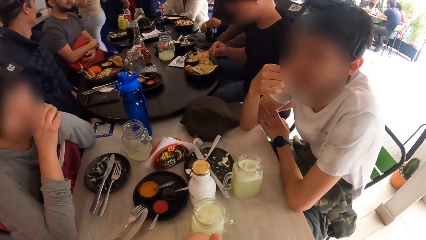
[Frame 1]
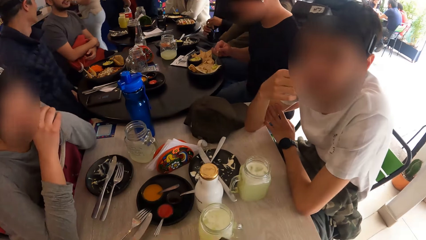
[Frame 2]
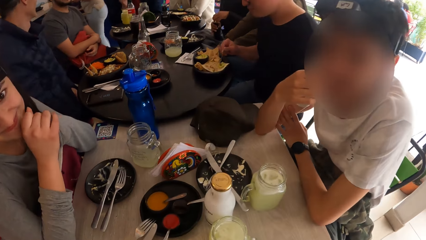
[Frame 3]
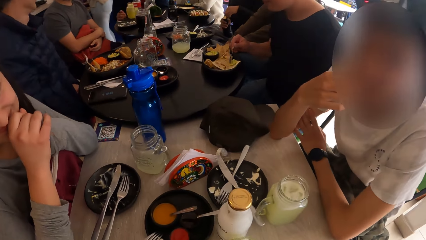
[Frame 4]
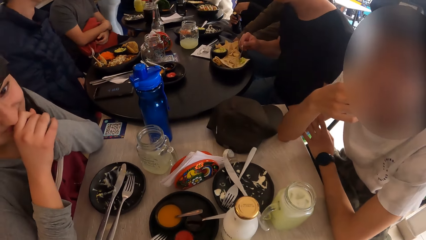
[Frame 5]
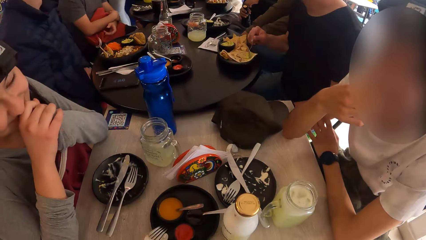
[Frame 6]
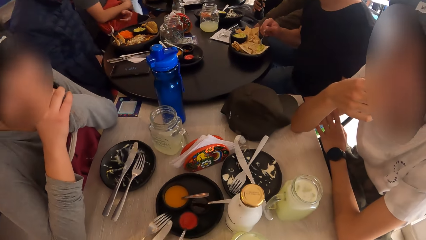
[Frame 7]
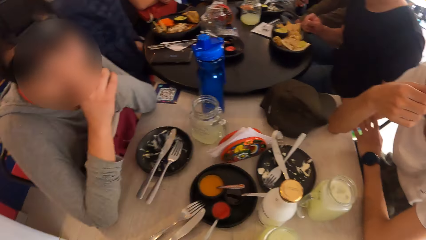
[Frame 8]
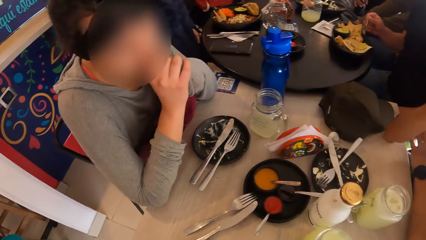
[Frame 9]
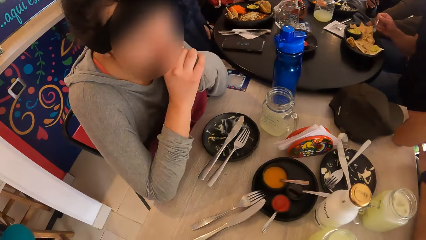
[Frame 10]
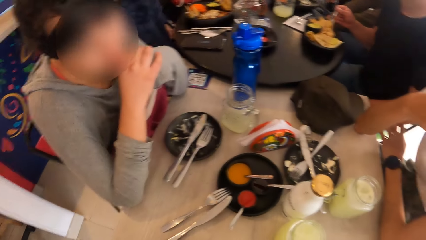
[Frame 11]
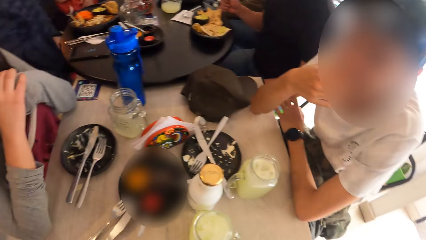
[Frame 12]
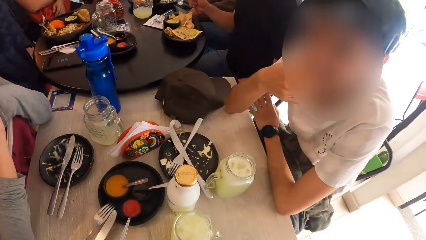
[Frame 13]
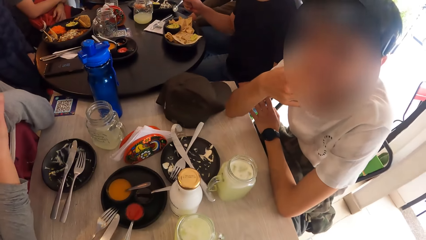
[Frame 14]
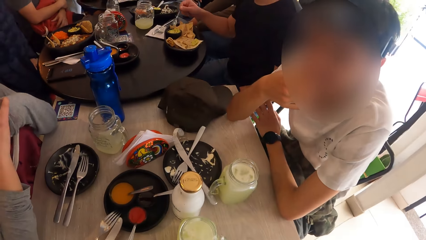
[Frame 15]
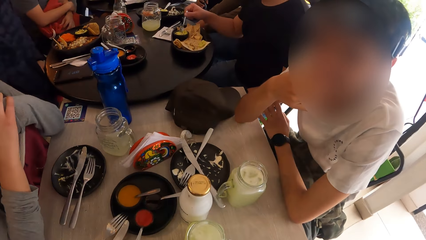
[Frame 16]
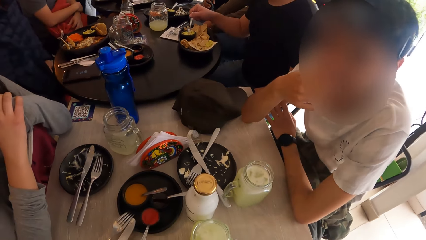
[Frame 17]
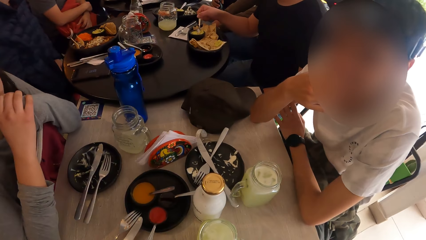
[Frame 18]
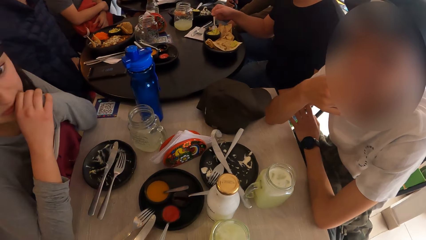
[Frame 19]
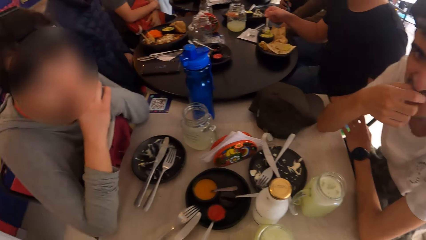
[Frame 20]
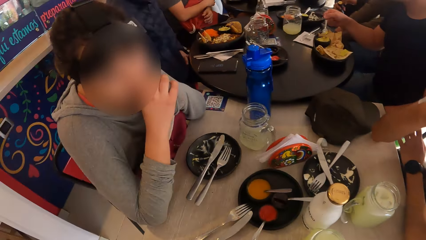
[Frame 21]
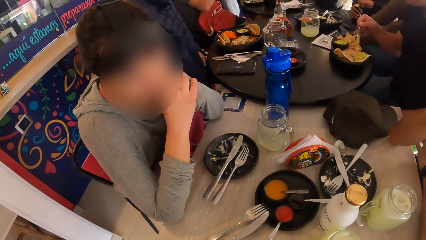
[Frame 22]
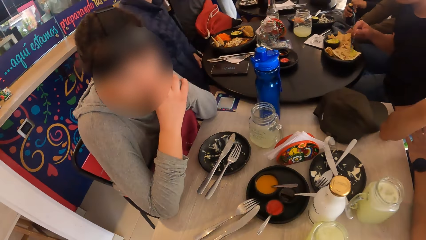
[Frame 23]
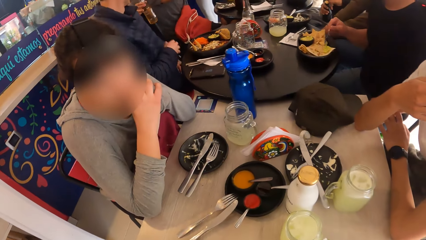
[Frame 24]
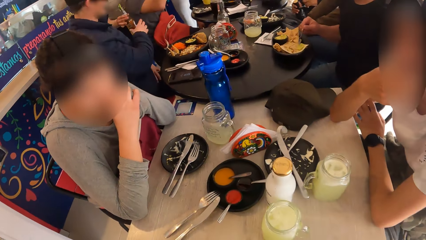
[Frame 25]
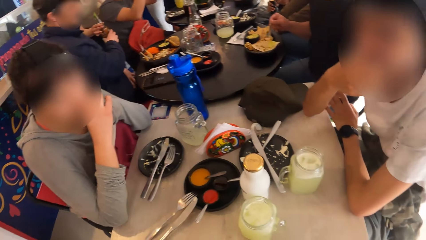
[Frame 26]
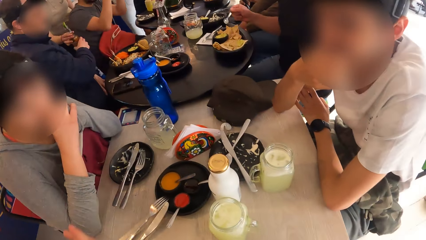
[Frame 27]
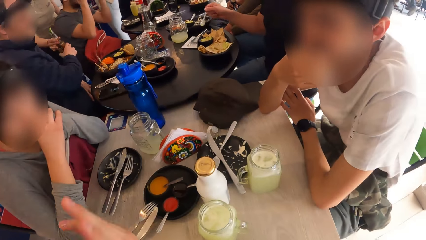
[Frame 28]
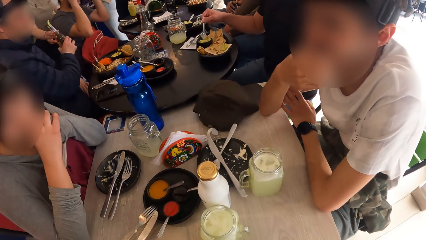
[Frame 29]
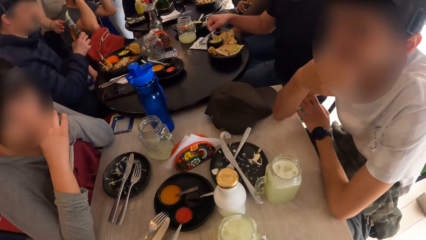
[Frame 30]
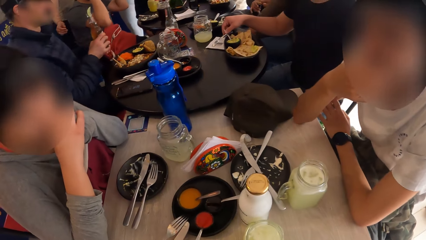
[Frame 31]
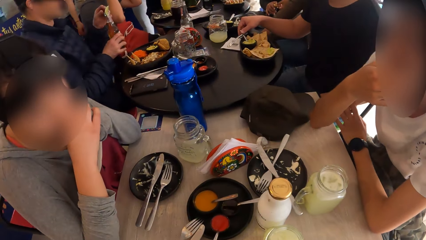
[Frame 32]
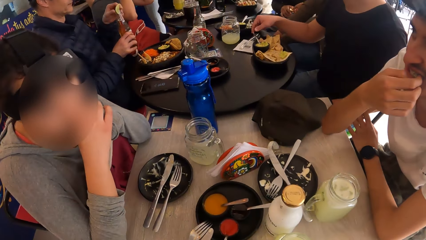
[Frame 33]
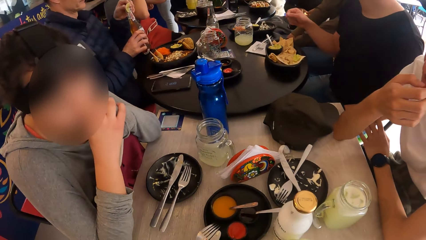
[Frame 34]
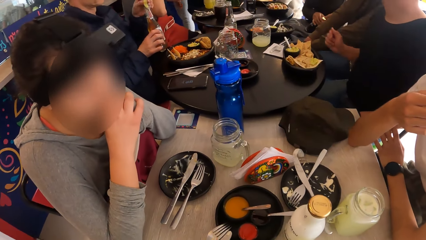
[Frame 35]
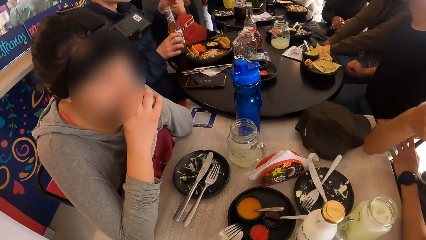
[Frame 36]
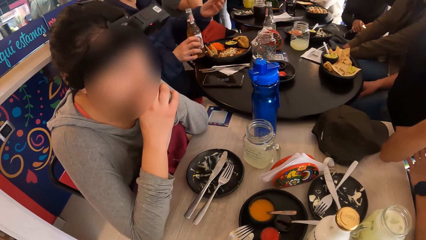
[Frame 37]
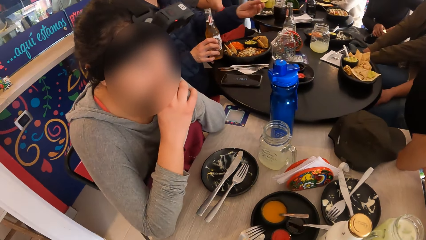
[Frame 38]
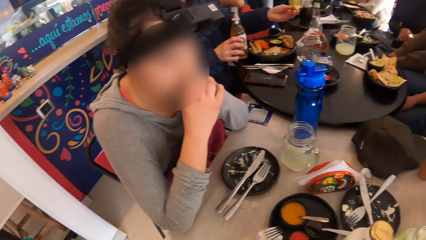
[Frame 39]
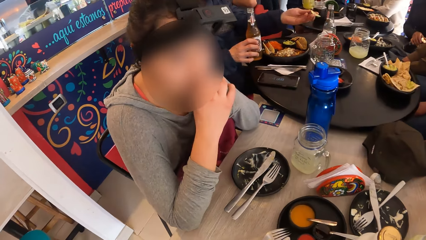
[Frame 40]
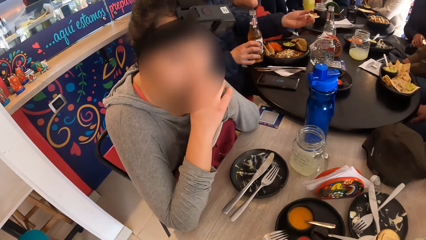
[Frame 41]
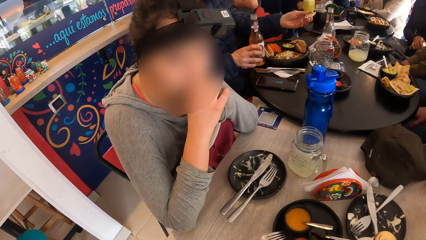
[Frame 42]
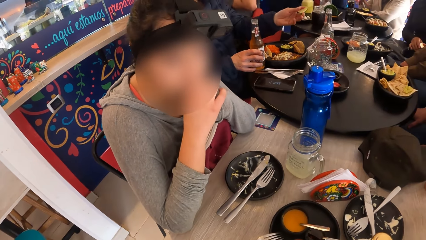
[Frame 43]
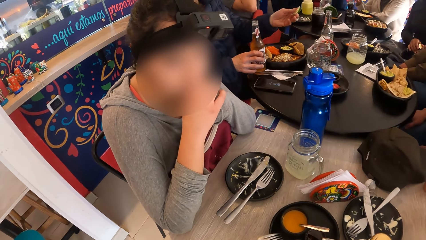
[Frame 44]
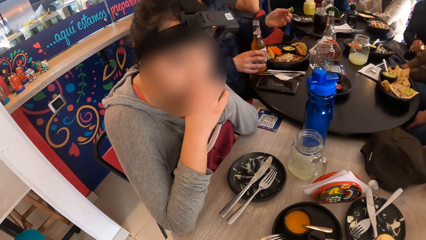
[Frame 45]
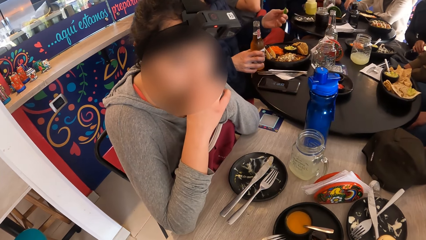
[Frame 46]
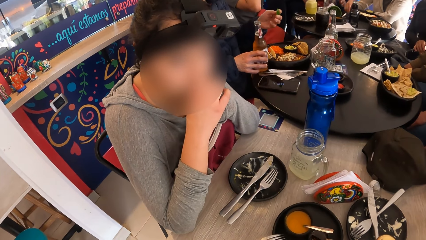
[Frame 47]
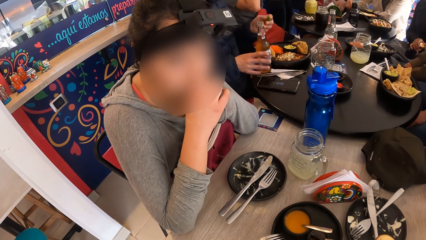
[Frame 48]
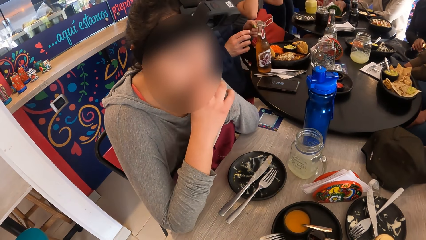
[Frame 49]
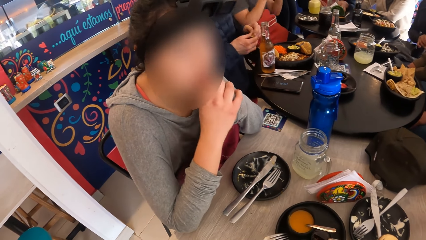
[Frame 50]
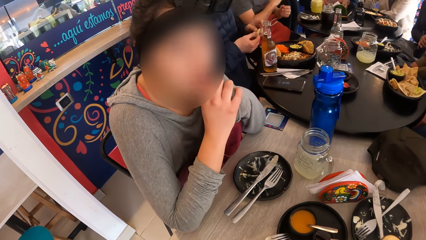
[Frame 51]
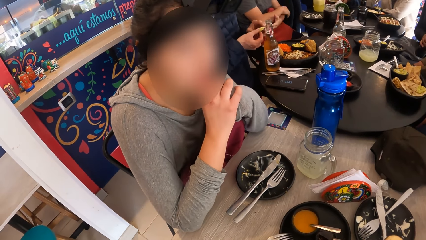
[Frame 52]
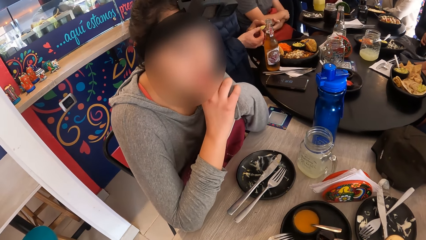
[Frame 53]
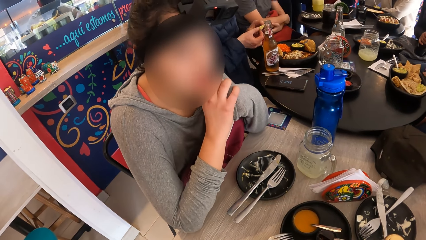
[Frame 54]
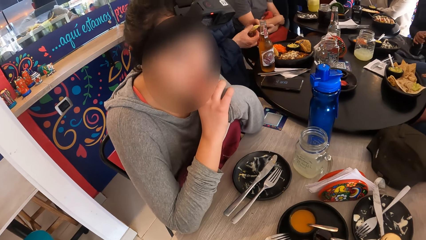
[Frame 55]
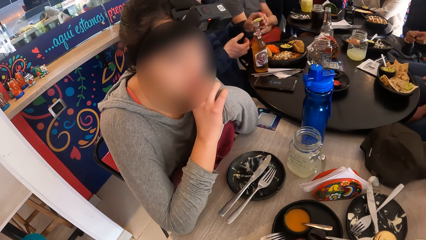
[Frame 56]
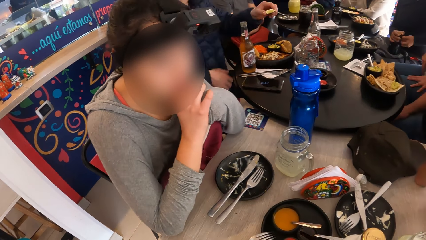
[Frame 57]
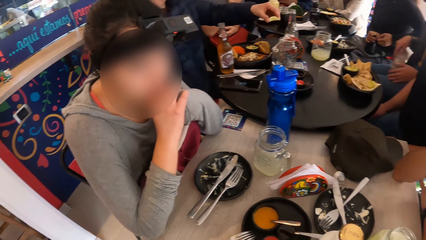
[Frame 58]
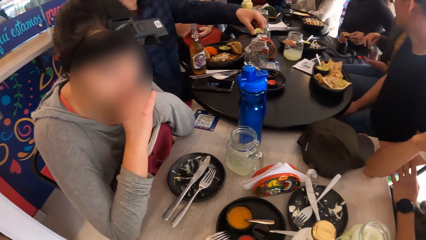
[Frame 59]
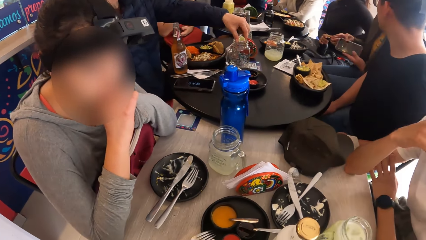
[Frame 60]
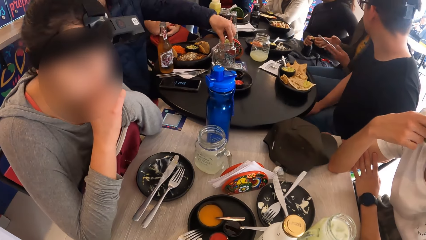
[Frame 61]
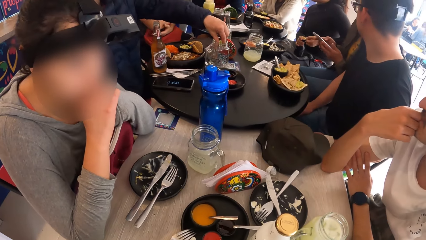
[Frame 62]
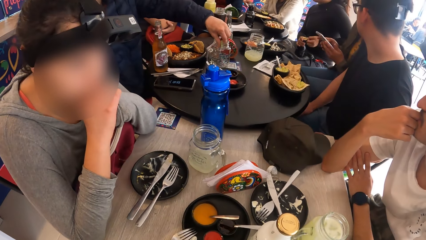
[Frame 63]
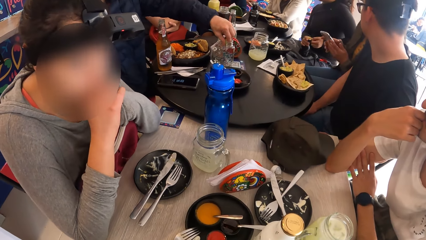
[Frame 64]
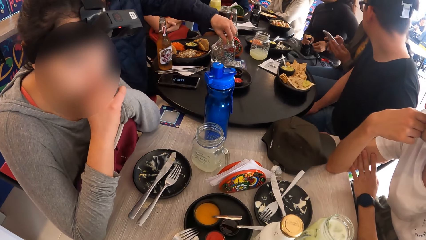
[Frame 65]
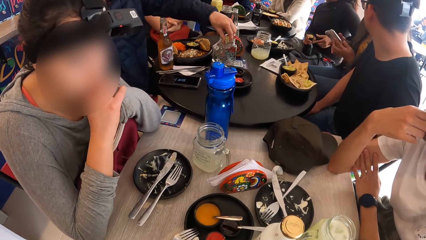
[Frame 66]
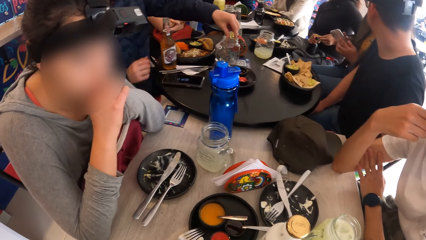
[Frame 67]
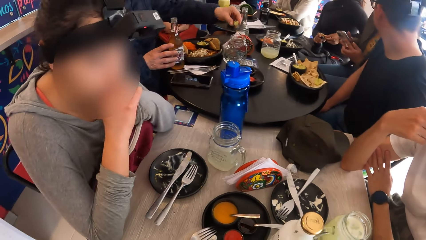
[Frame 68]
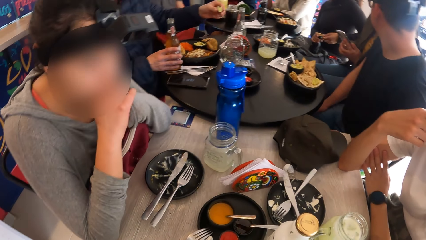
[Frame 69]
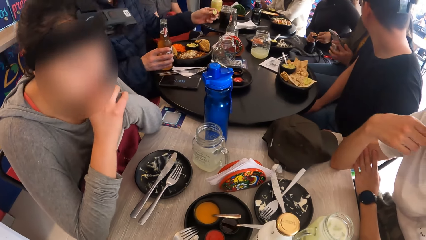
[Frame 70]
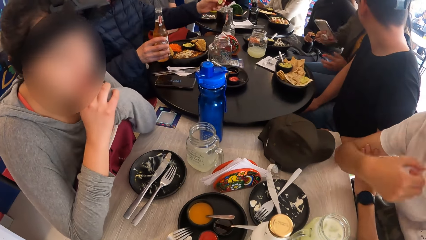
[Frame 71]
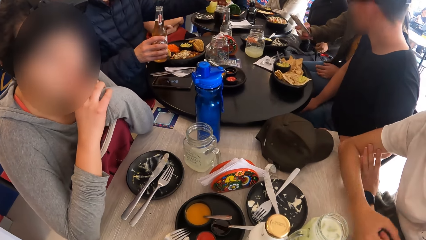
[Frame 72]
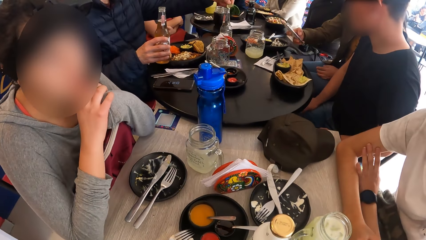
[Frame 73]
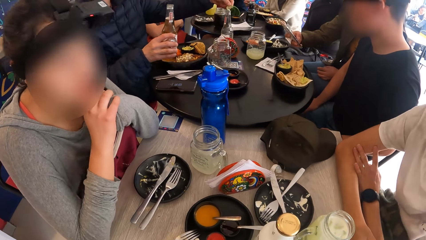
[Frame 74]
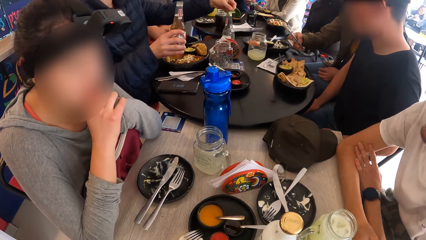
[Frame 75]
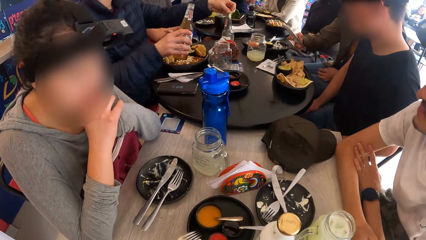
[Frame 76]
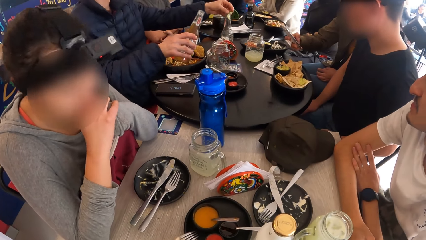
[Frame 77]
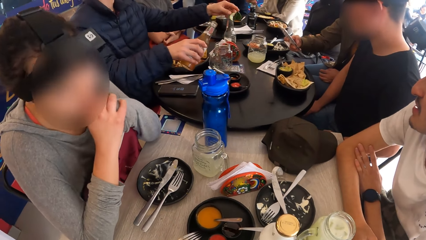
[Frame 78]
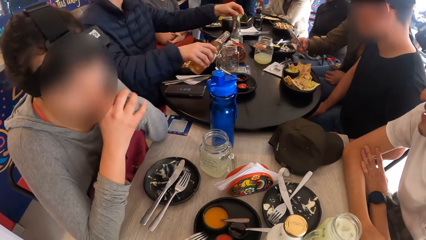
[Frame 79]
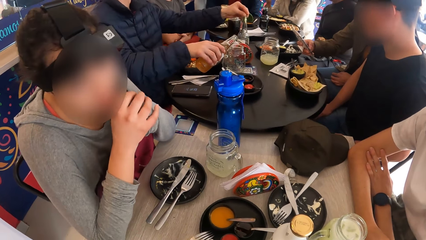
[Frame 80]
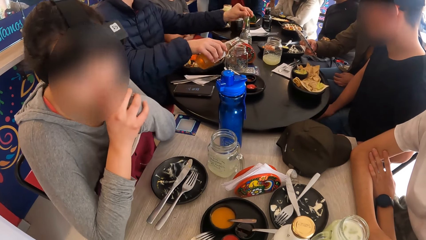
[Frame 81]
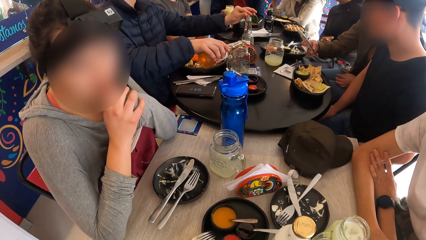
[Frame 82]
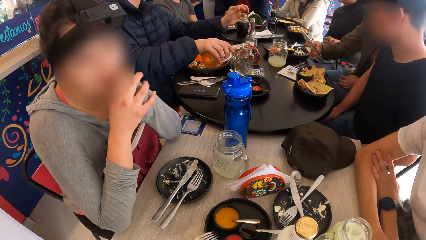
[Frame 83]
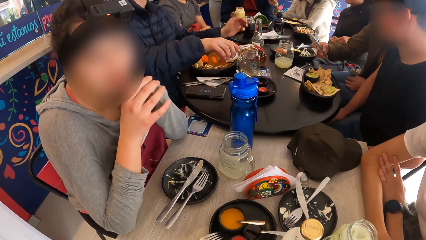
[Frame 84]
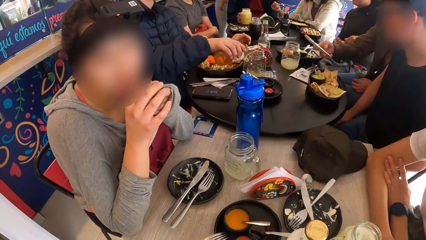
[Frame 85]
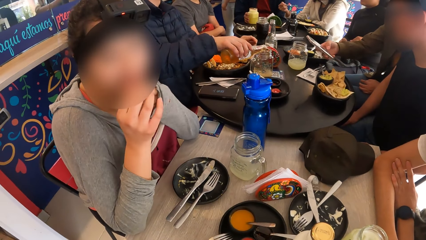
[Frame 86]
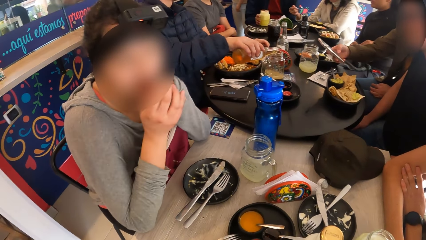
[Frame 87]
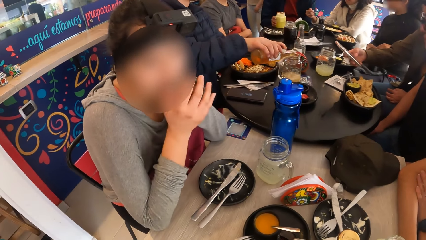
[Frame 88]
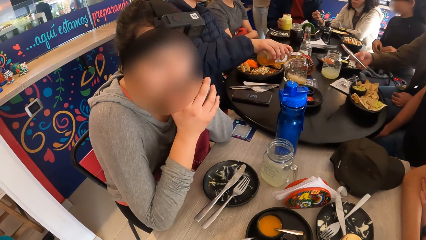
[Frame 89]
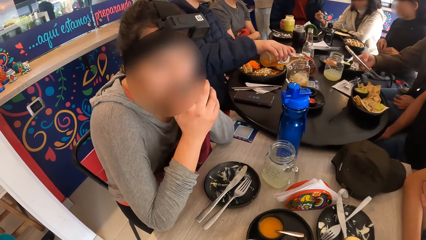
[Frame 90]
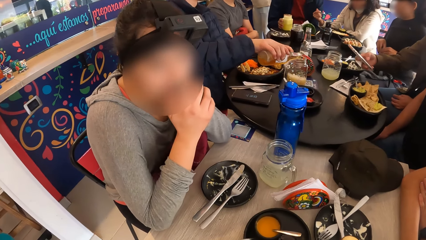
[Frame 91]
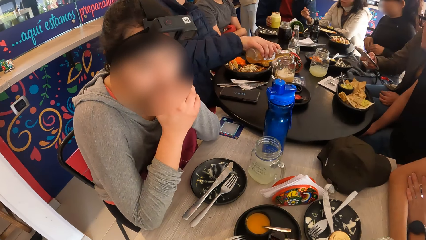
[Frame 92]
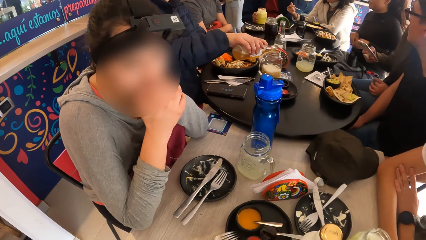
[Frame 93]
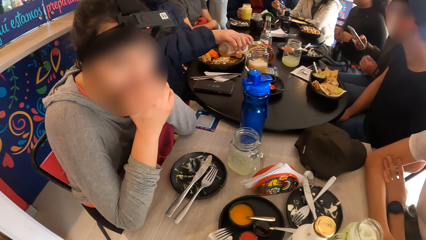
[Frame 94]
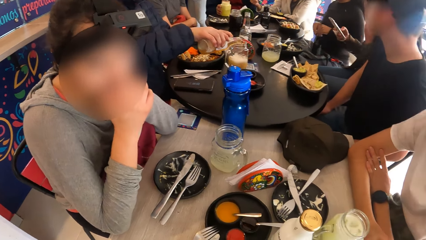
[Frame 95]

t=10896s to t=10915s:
The camera wearer converses with a person. A second person picks a bottle of soda from a third person. The camera wearer sways a hand. A fourth person converses with the camera wearer. The second person puts the bottle of soda on the table. The second person squeezes lemon in a glass. A fifth person scrolls on a phone. The second person picks the bottle of soda on the table. The second person pours soda in the glass.
